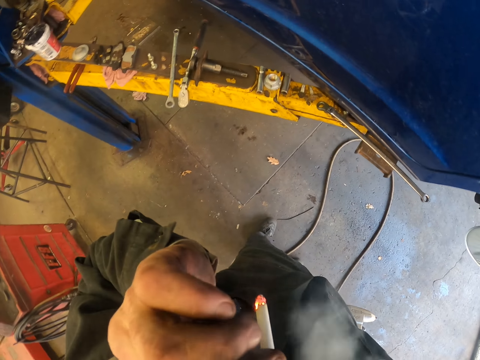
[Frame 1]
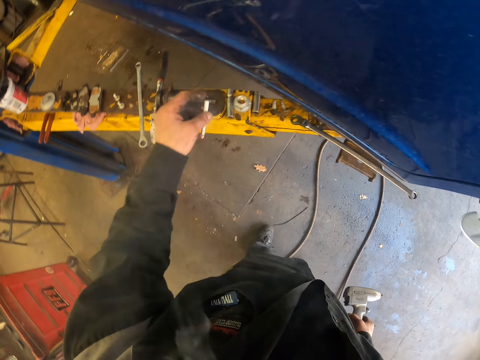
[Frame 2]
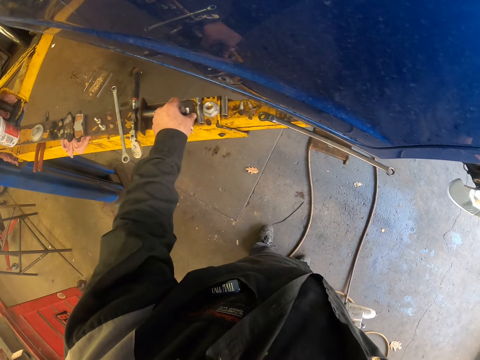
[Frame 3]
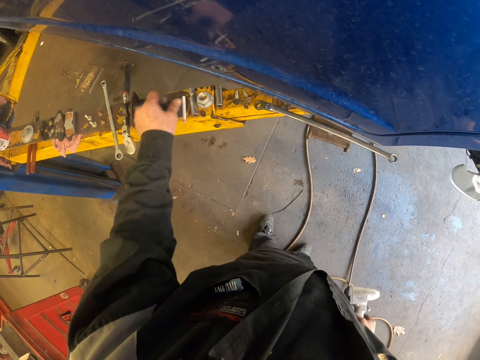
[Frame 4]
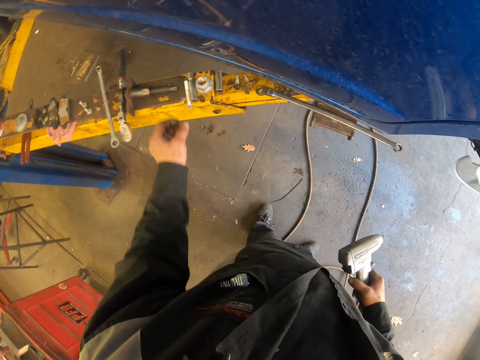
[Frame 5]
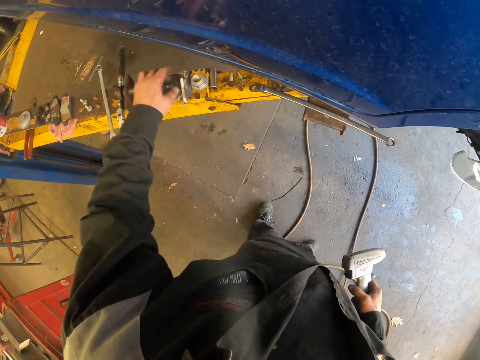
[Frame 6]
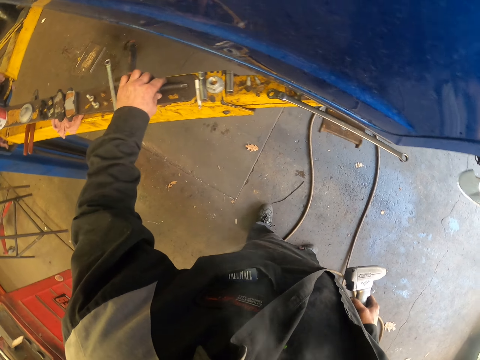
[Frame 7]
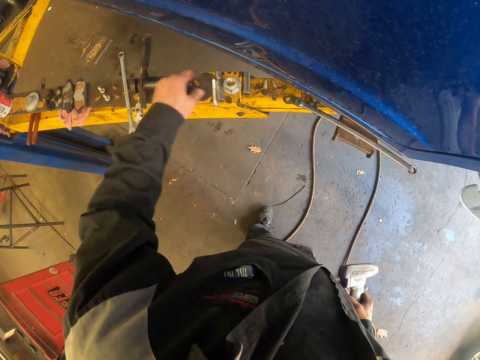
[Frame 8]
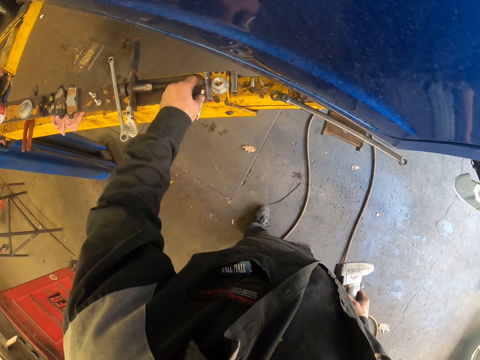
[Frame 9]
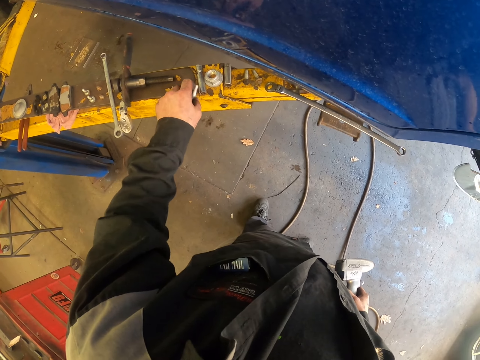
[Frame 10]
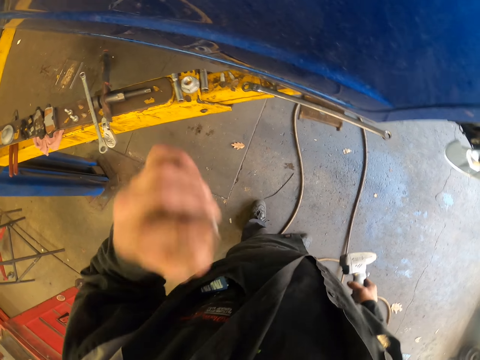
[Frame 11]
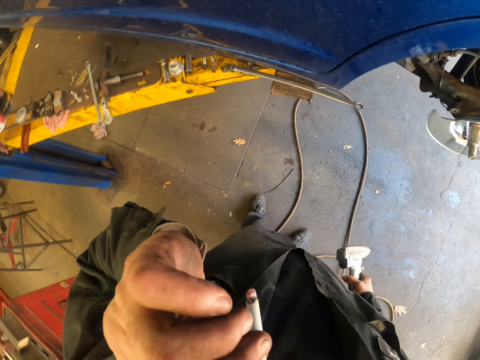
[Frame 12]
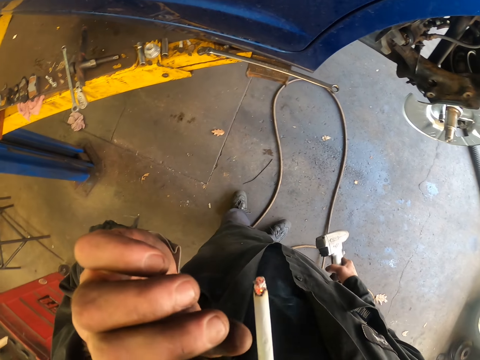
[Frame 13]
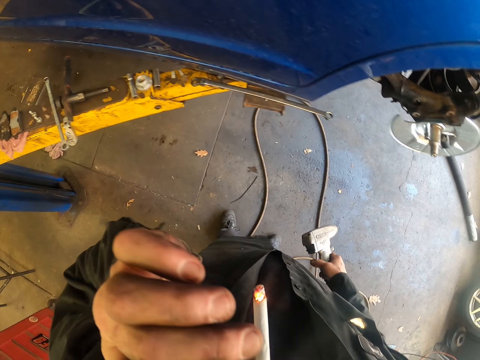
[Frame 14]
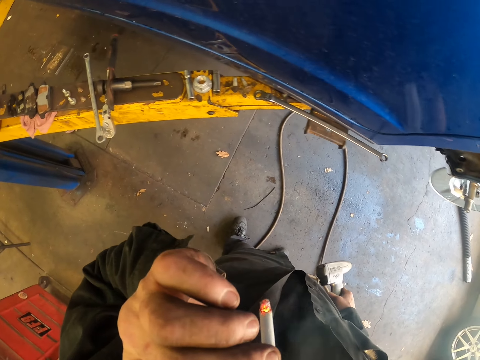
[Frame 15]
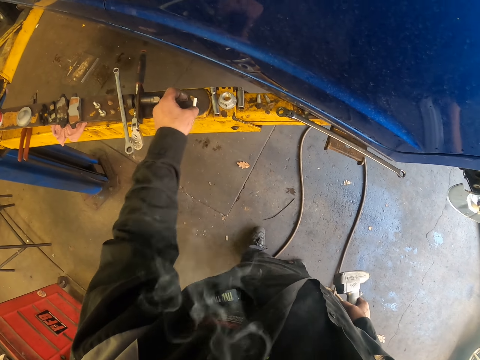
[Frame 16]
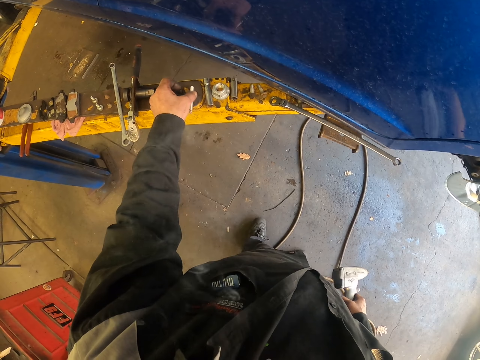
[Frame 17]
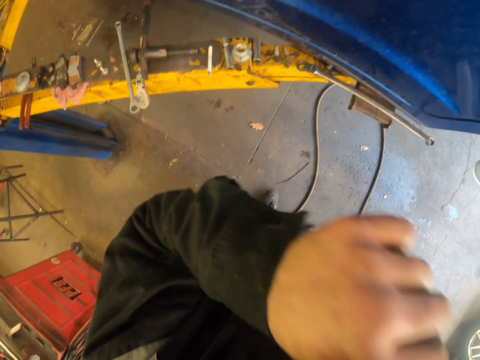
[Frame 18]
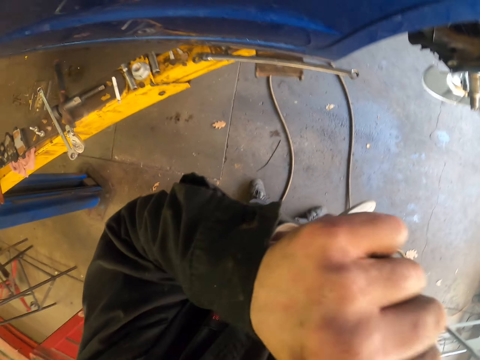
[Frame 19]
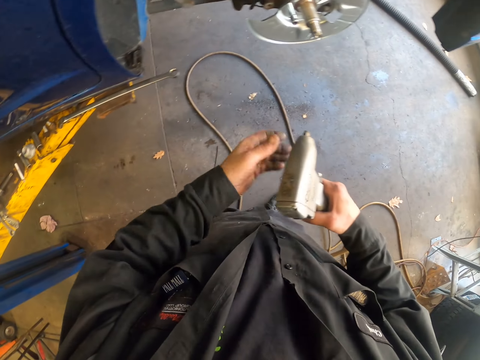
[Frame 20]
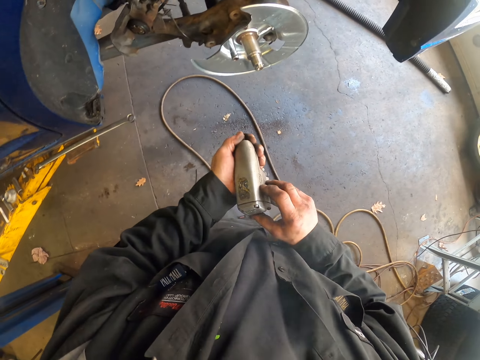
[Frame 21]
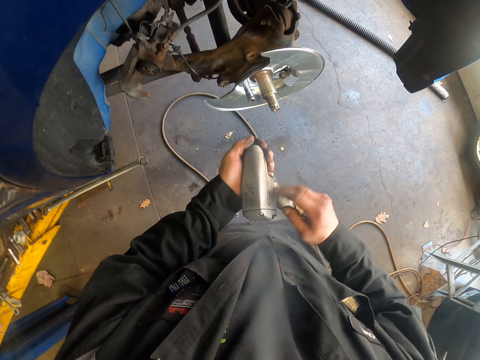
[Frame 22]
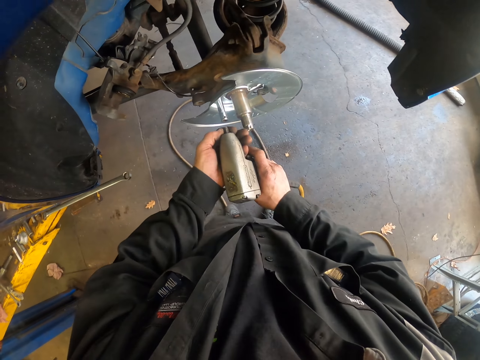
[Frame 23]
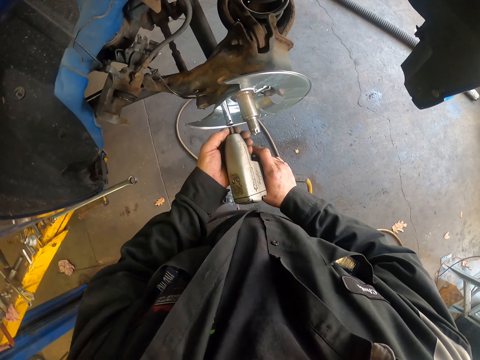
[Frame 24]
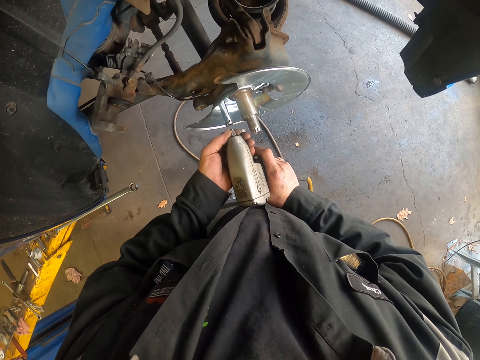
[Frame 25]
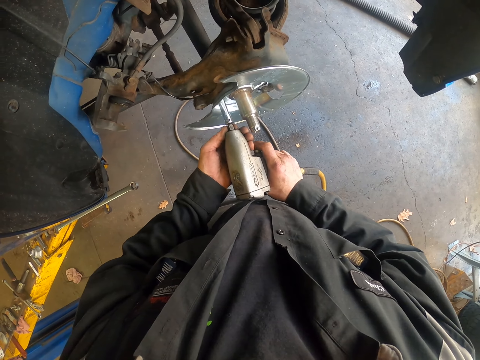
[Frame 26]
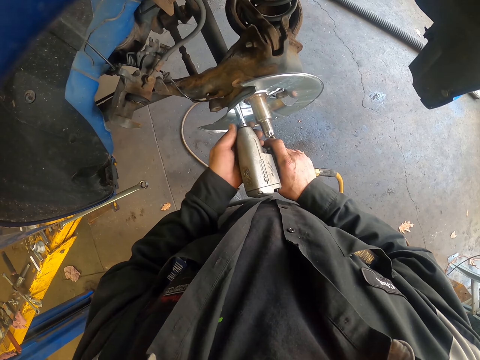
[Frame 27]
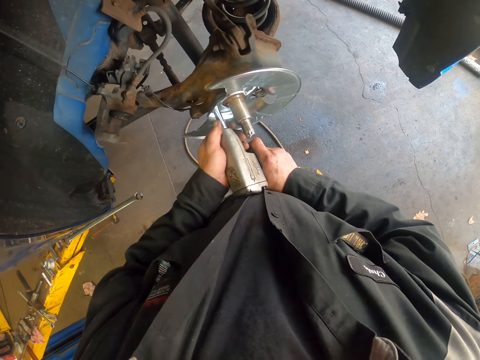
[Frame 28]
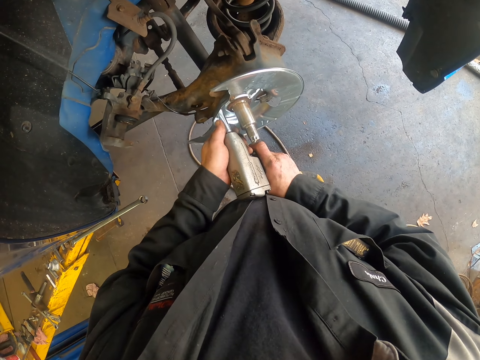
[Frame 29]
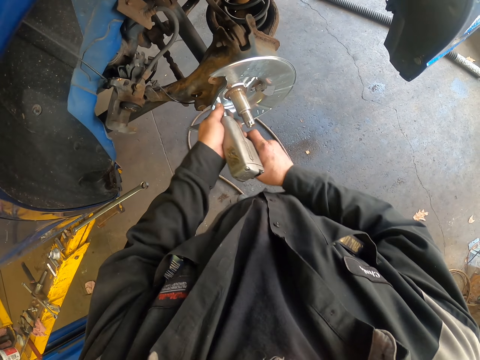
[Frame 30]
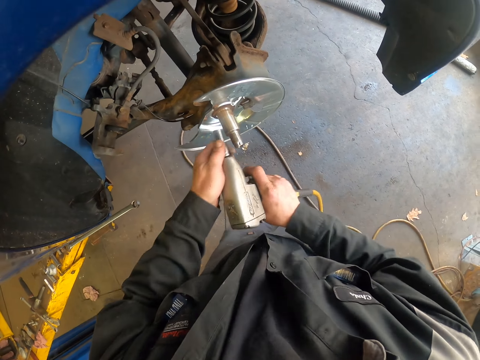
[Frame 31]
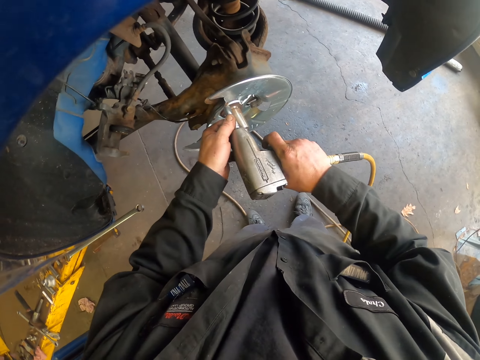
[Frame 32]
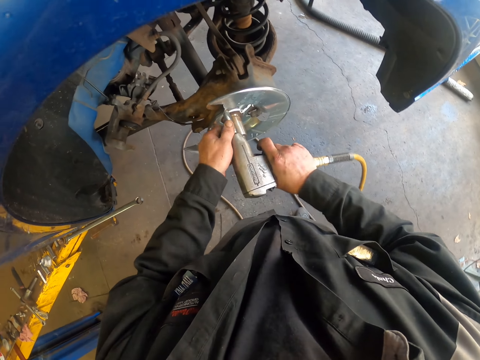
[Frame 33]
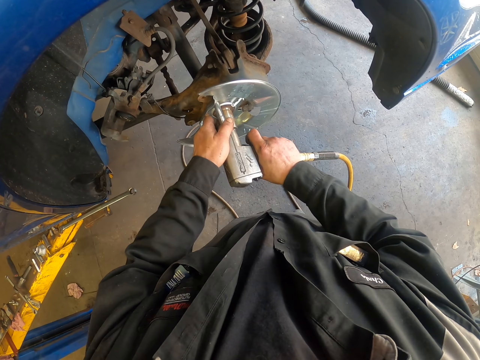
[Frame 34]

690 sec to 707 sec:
The camera wearer picks the cigarette. They put the cigarette on the car stand. They move something on the car stand. They pick the cigarette on the car stand. They smoke the cigarette. They put the cigarette on the car stand. They wipe their face with their hand. They pick the impact wrench or wrench gun with the other hand. They move around. They screw in the spindle in the shield with the wrench gun.

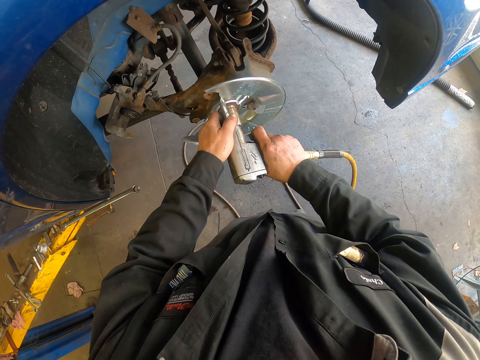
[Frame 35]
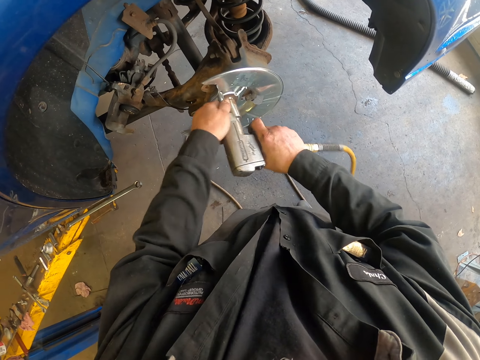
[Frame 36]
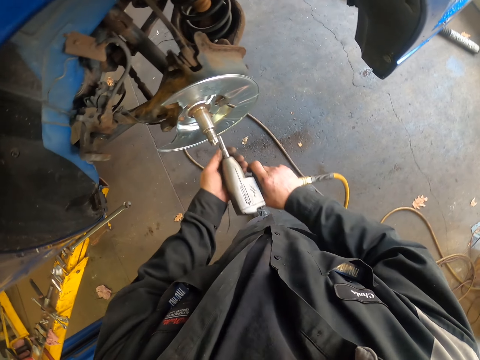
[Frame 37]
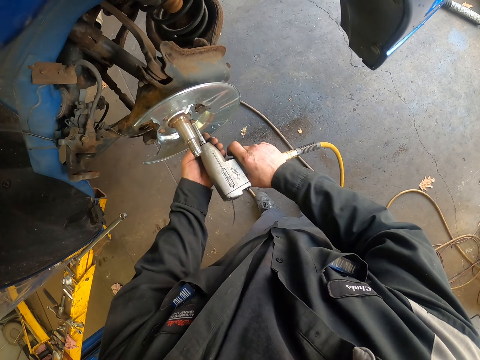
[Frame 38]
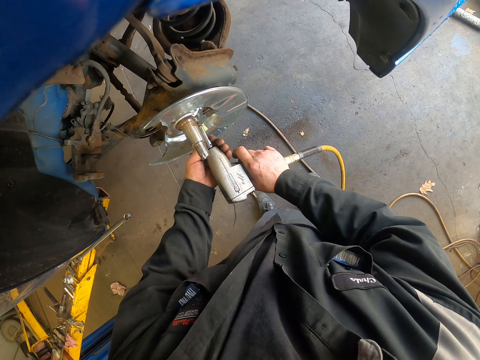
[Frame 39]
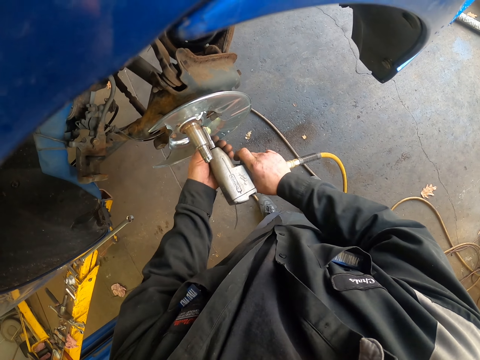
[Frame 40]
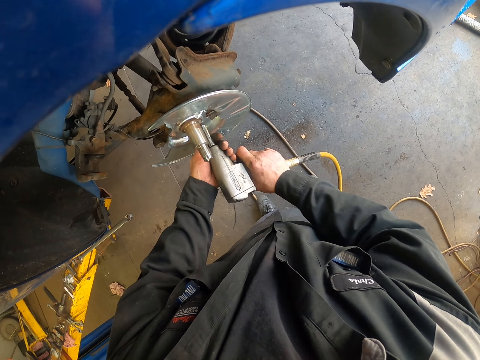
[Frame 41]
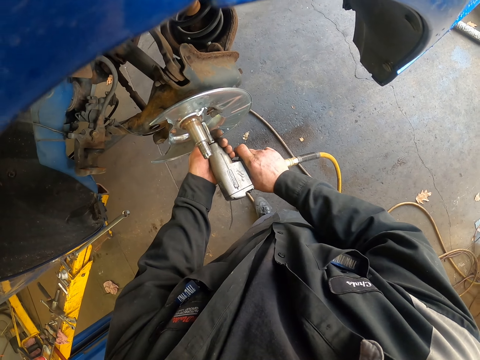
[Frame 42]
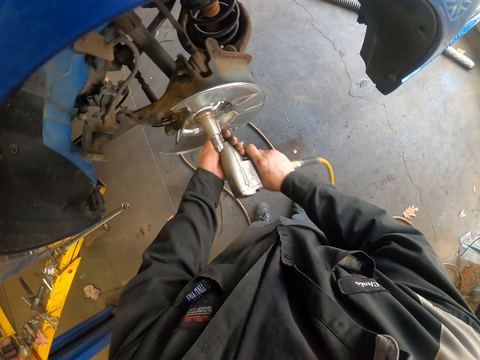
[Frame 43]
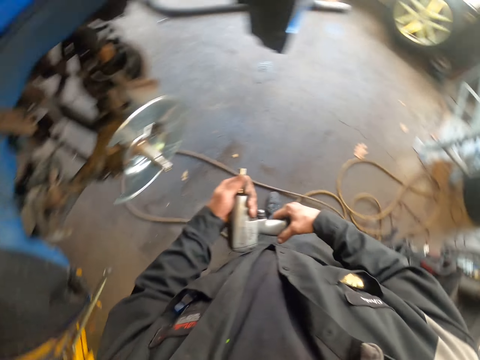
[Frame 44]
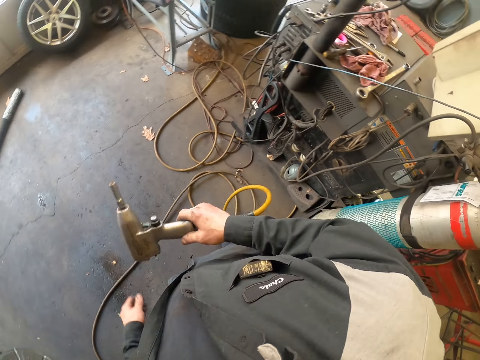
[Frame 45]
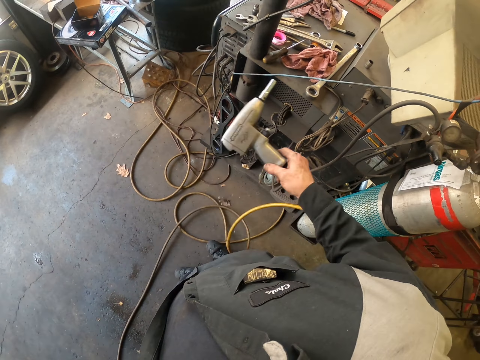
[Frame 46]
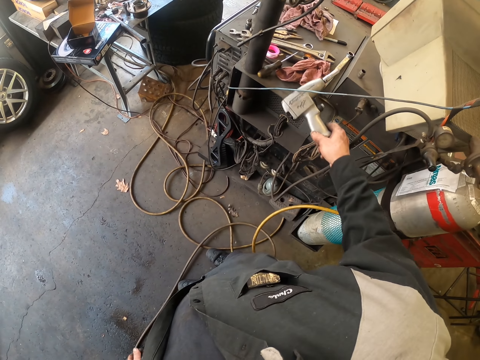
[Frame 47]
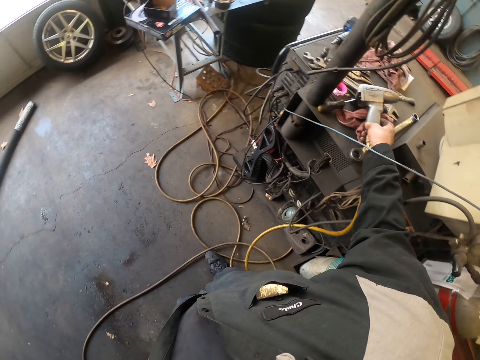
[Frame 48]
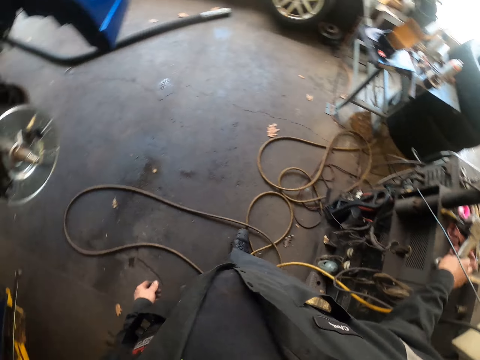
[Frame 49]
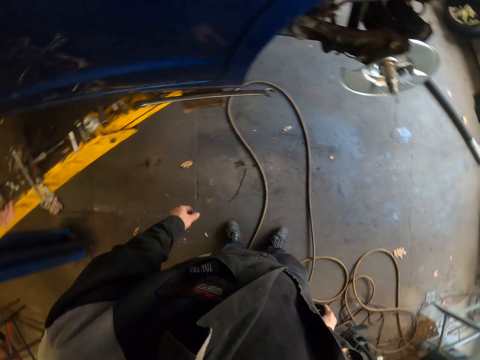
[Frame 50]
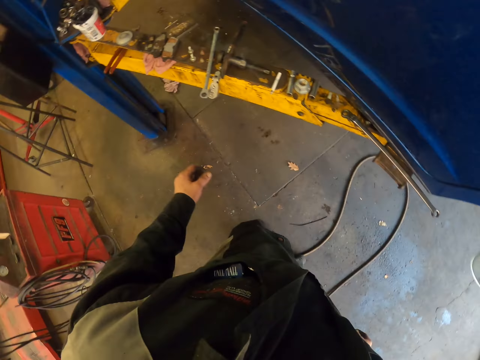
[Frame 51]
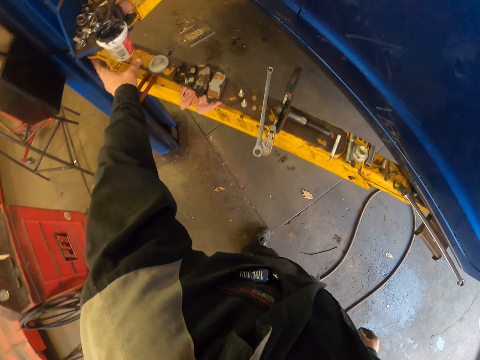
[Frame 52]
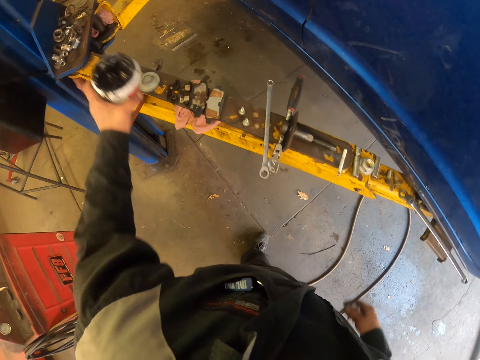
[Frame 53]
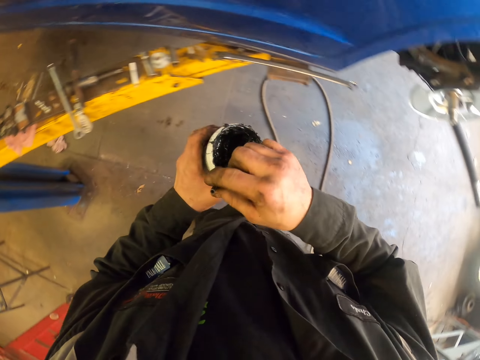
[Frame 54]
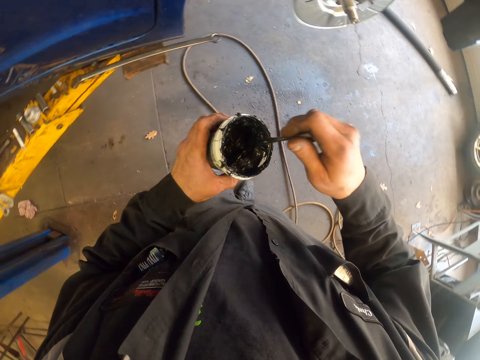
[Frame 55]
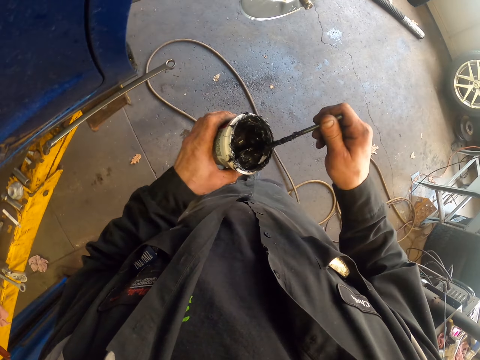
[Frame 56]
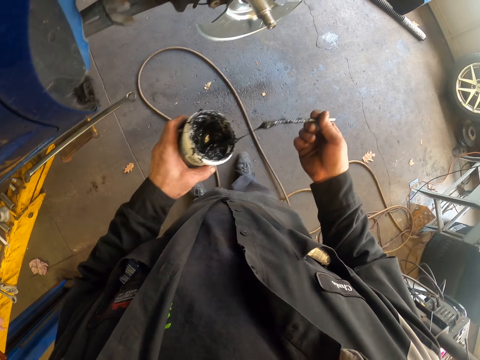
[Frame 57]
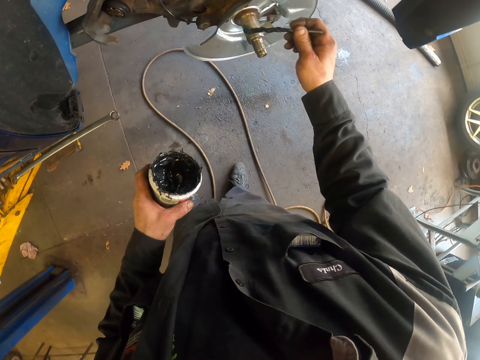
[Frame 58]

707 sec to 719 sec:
The camera wearer turns around. They place the wrench gun or impact wrench on the table. They turn around and move around. They pick up a grease container on the car stand. They pick a brush in the grease container. They scoop grease with the brush in the grease container.
